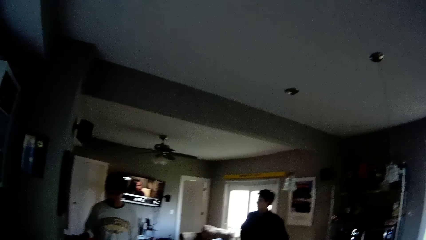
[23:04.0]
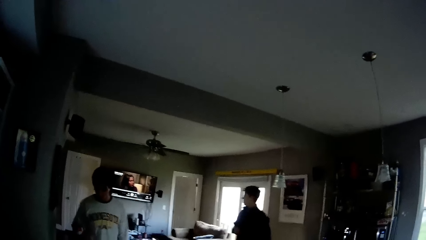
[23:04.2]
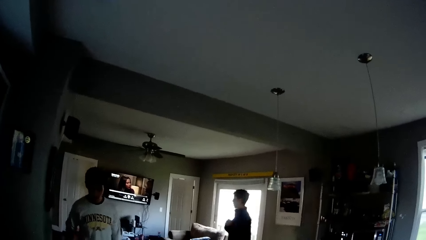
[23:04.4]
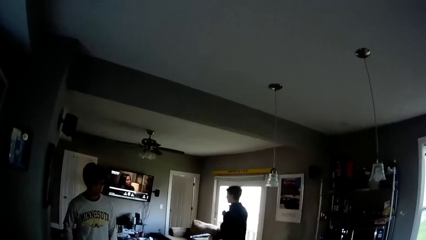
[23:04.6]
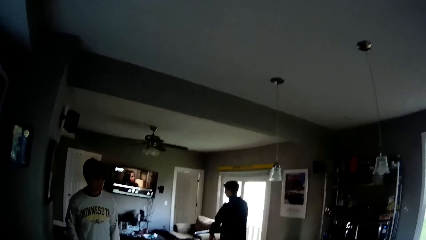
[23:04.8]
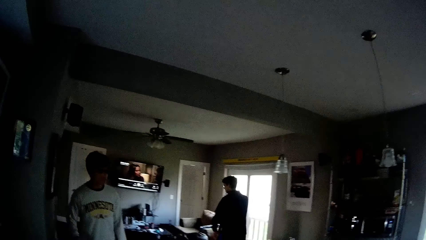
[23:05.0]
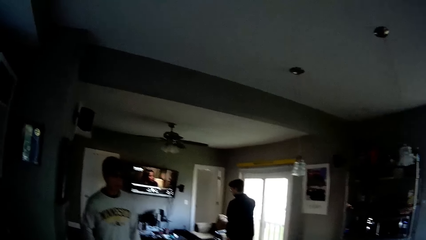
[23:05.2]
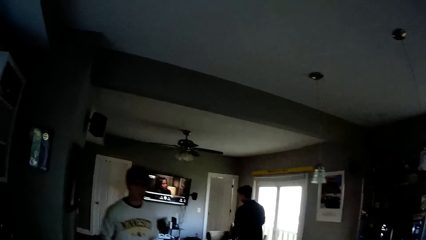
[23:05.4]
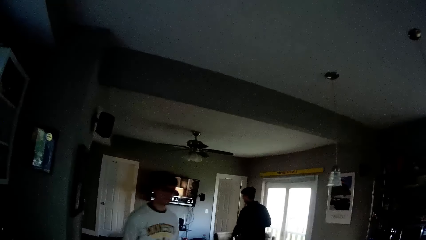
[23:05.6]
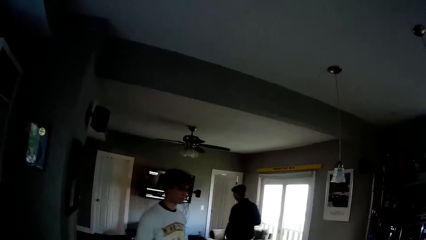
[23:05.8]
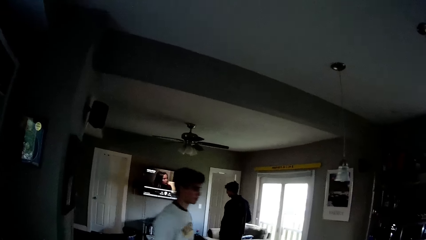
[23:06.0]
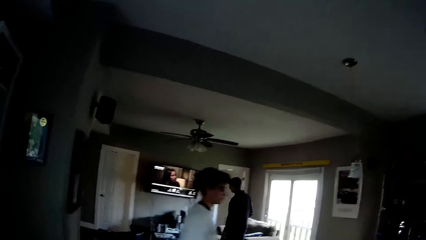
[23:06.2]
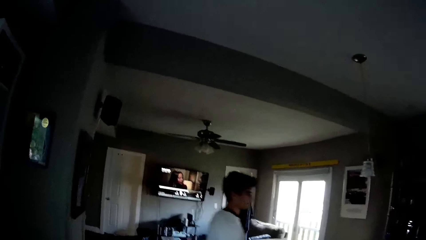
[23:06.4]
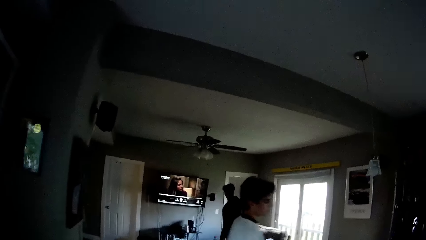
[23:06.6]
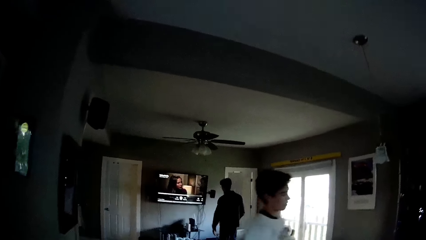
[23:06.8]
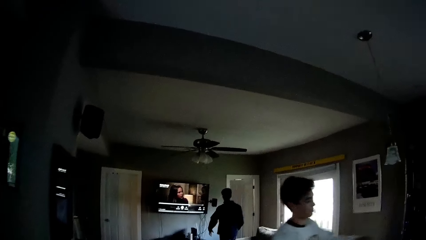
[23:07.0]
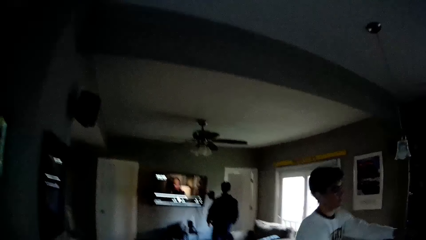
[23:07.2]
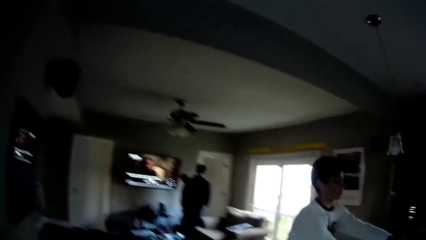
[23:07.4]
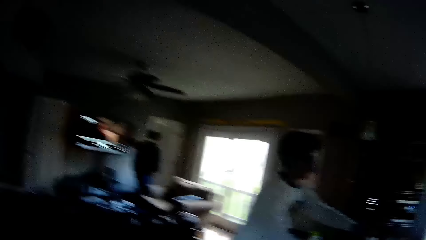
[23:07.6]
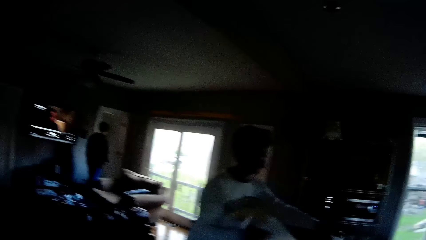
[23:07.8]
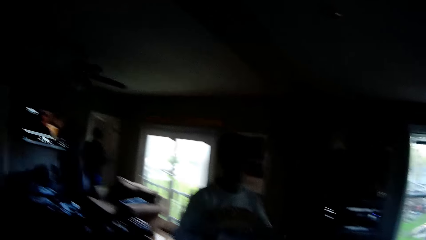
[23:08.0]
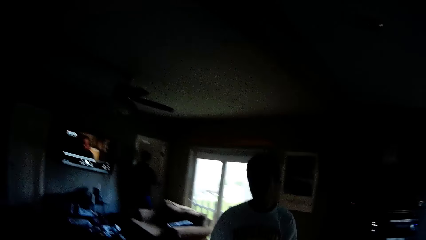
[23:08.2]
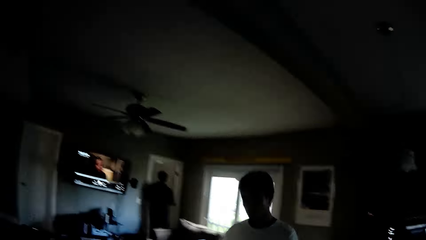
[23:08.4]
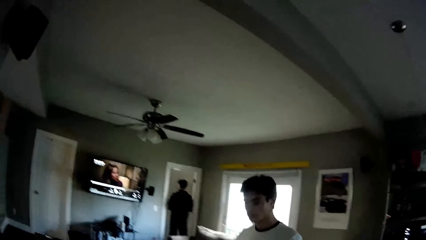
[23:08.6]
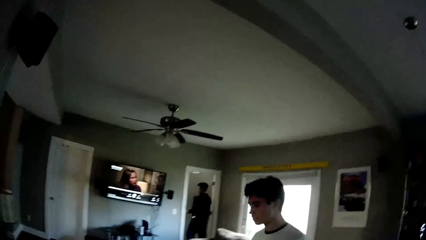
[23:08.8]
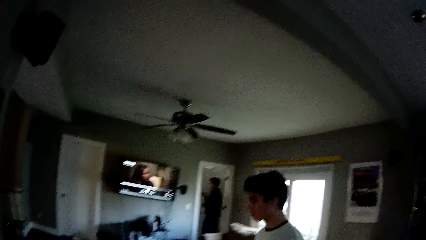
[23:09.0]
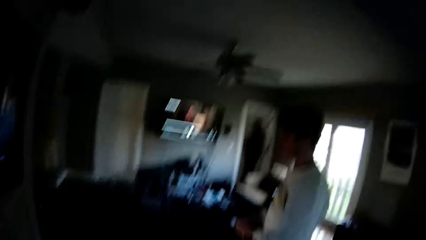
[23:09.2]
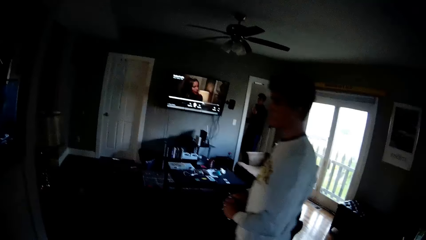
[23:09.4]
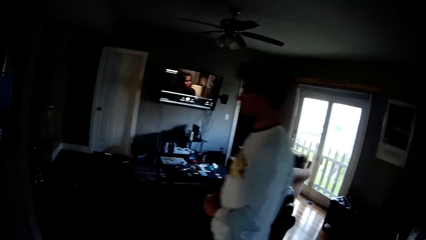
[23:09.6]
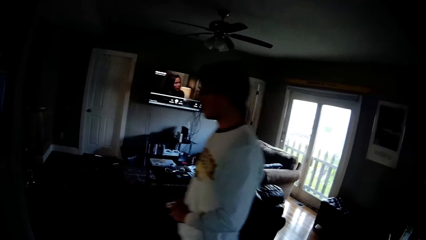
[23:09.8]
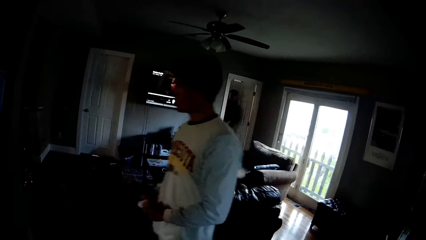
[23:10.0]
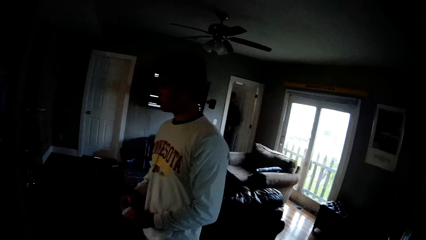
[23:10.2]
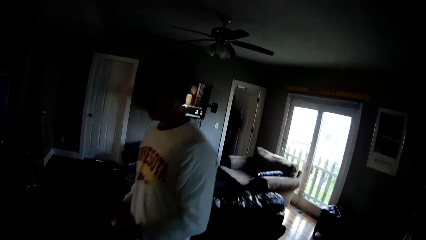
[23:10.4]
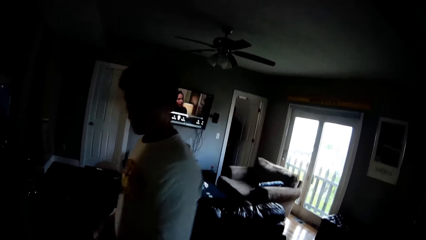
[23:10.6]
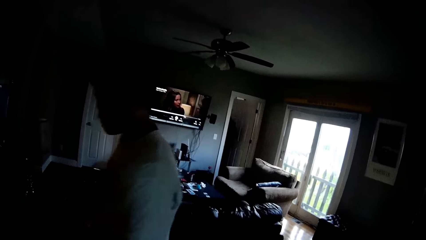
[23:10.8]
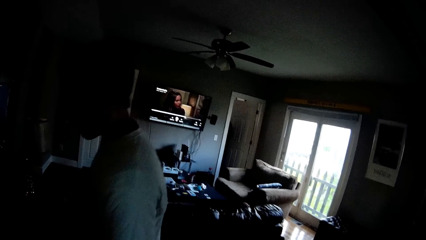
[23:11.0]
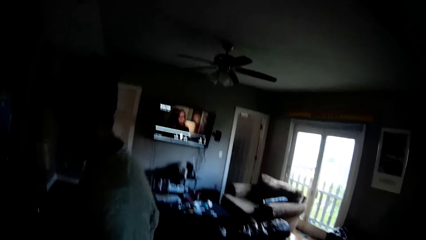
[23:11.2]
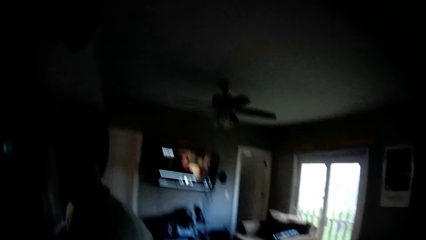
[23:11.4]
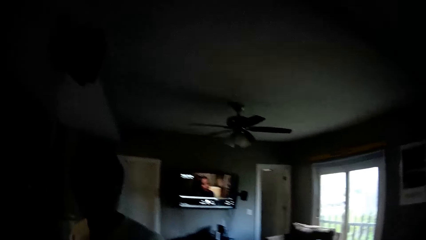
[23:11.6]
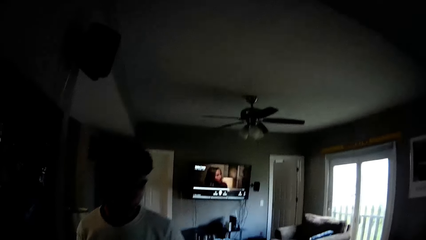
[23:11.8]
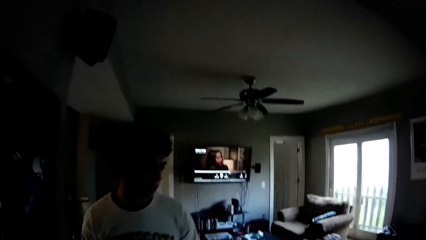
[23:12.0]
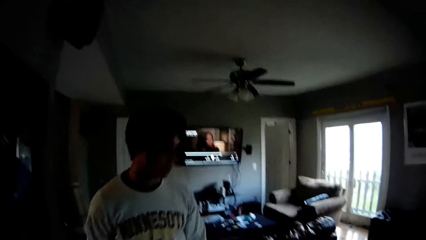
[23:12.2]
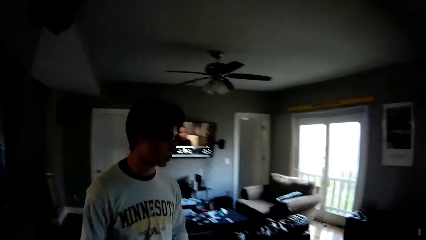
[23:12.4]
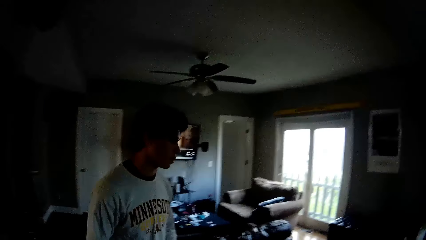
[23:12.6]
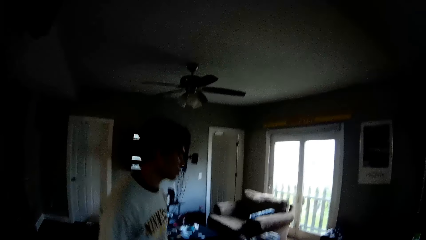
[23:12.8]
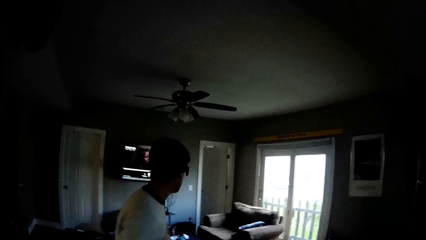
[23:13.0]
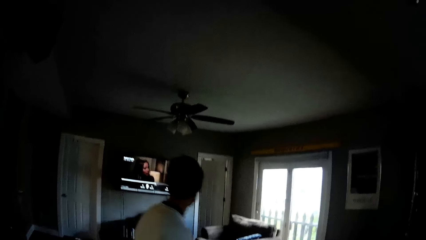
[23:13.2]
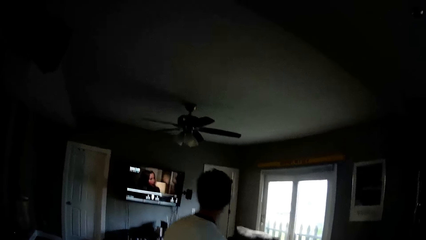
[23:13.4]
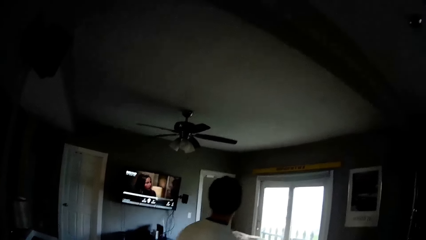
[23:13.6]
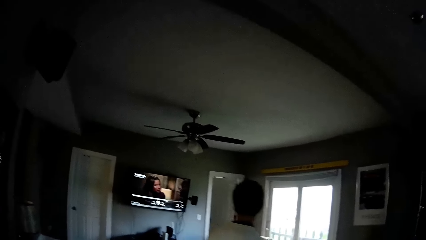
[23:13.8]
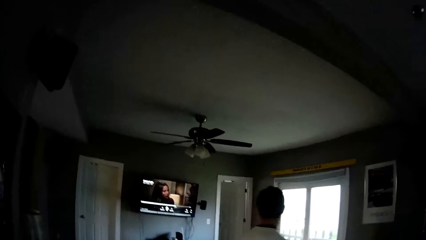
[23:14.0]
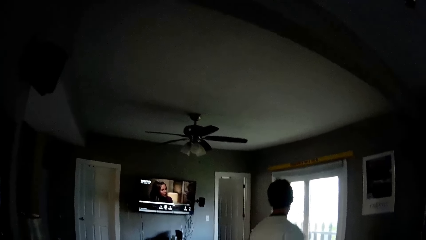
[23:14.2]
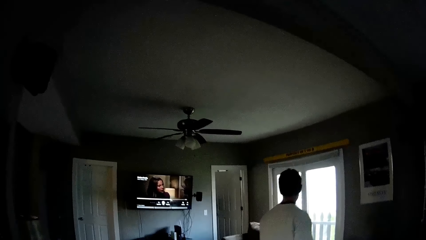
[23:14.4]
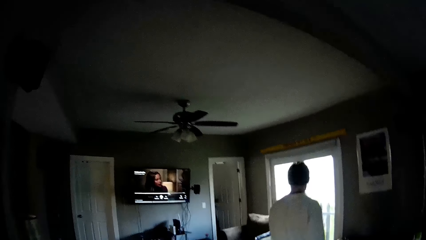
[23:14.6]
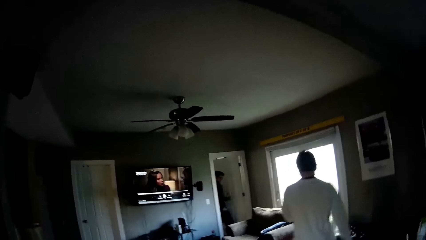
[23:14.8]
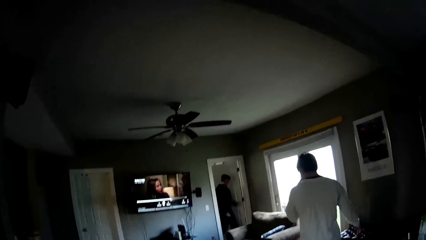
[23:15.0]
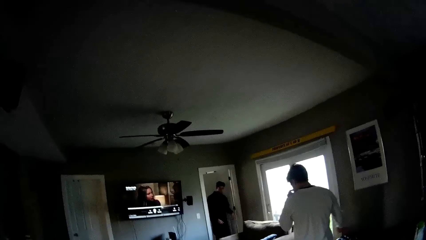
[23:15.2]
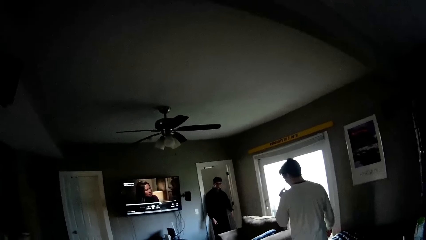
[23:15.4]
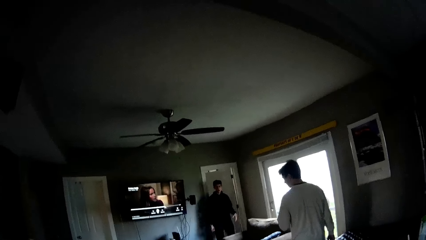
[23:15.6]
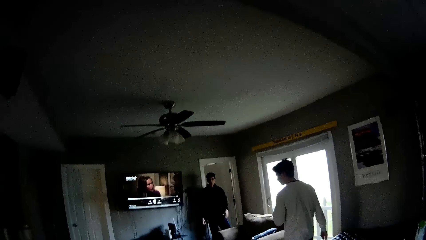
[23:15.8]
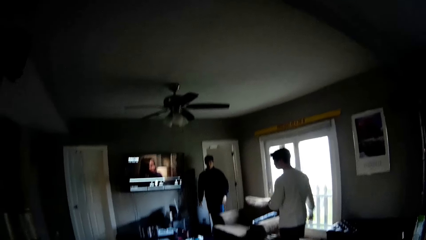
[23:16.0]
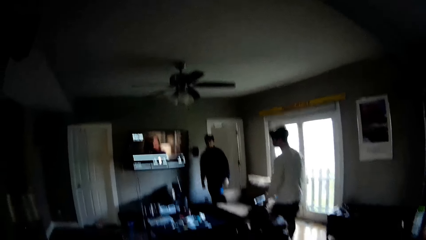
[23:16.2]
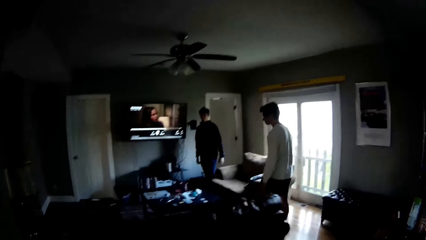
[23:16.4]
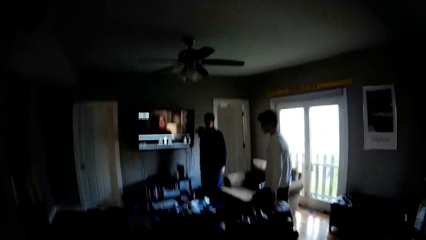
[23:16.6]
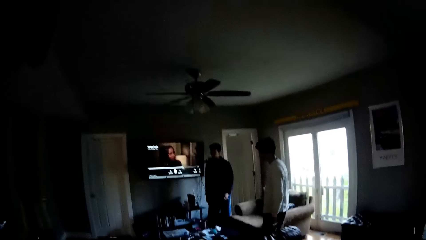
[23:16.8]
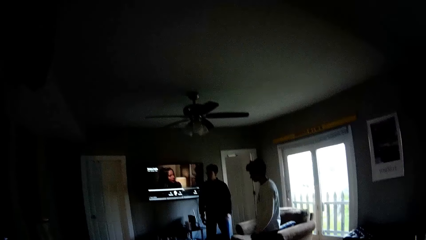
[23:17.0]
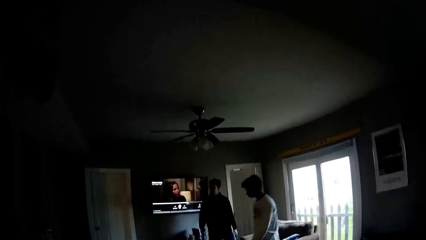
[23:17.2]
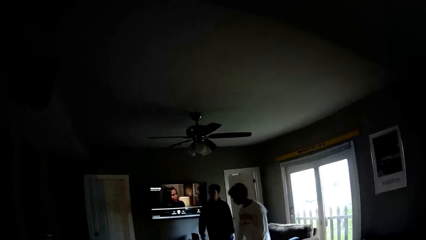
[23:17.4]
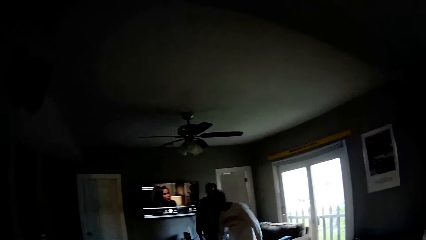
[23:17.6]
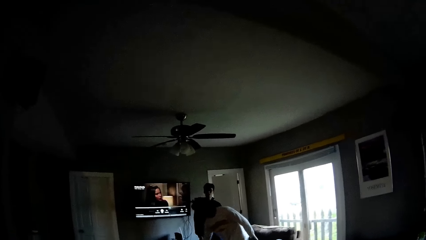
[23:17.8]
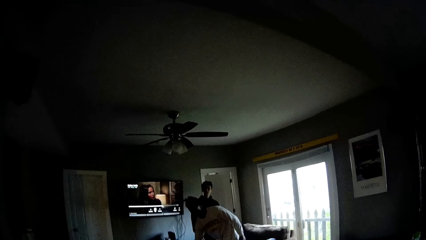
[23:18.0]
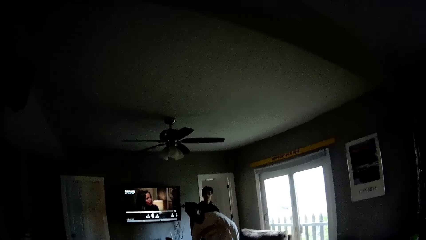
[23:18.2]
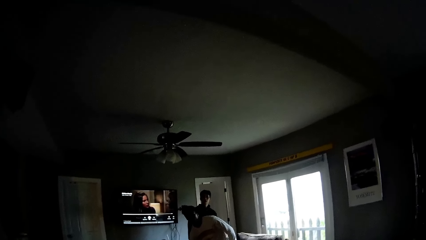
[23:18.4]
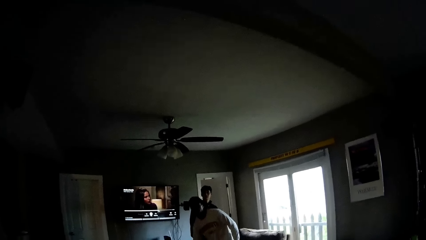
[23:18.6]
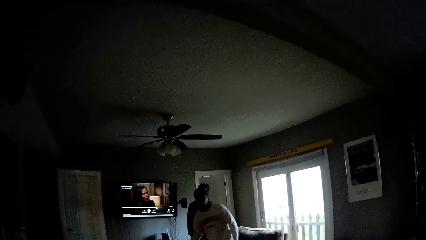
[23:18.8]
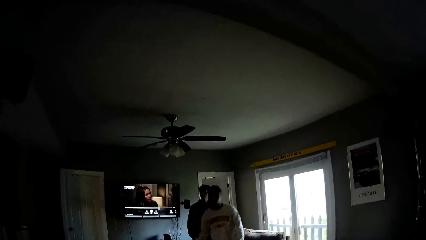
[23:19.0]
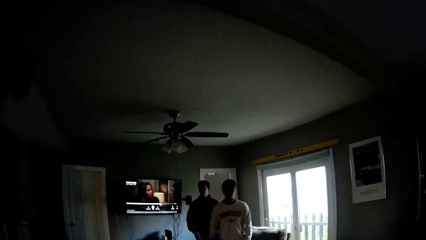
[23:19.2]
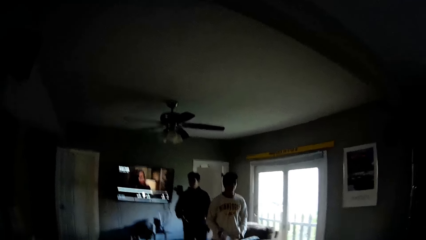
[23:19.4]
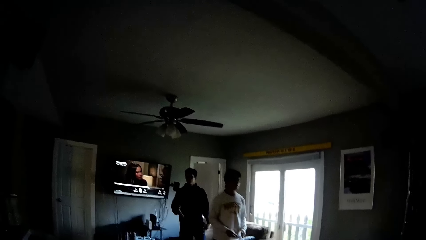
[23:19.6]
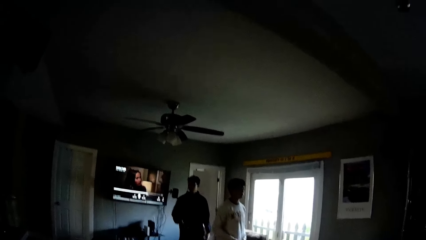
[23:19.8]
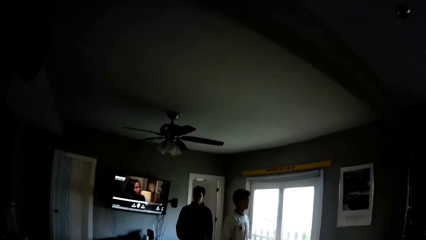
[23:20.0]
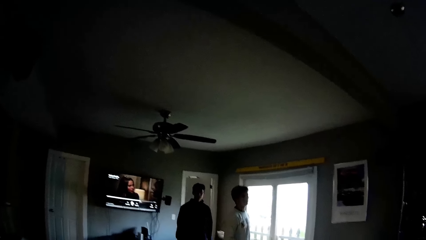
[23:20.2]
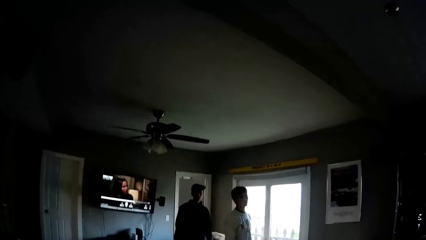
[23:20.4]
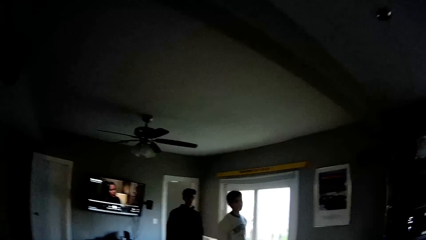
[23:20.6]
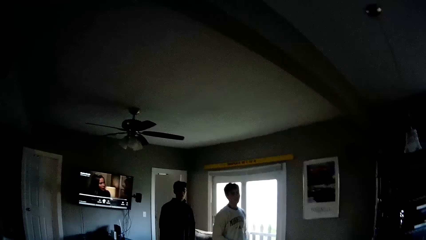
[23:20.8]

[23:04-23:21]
The camera wearer interacts with a man. The man walks towards a door. The man interacts with the camera wearer. The man enters a room. Another man interacts with the first man. The first man walks into the living room. The camera wearer interacts with the first man.
